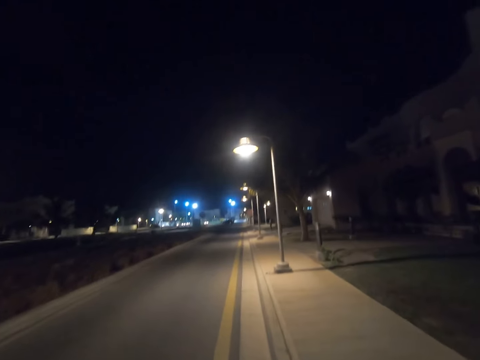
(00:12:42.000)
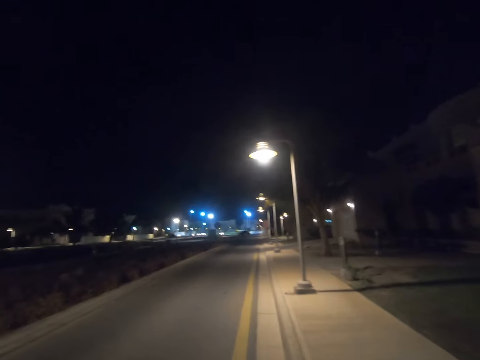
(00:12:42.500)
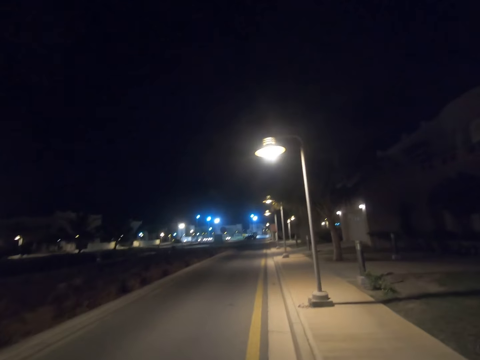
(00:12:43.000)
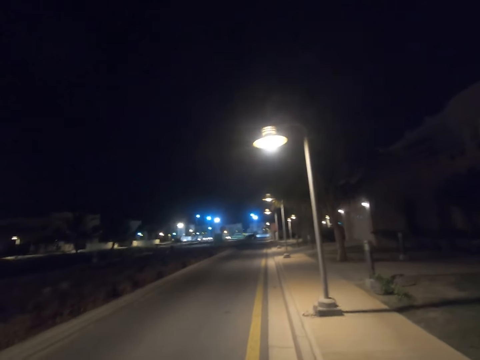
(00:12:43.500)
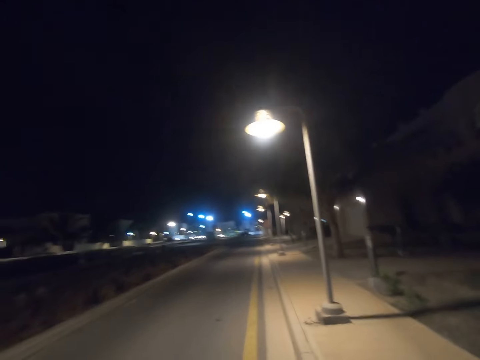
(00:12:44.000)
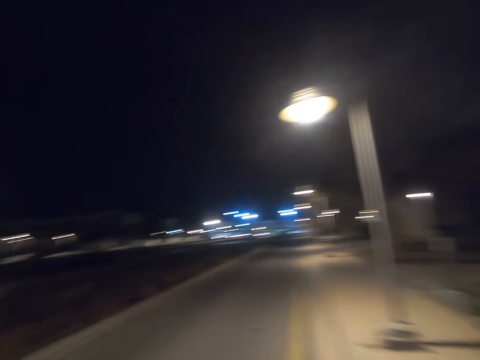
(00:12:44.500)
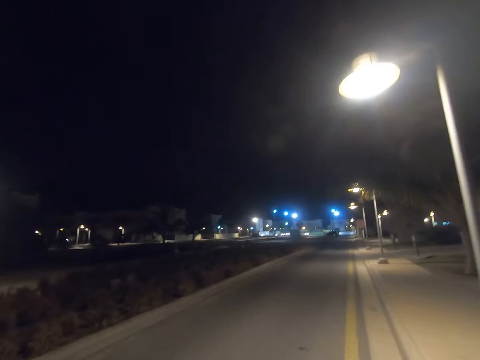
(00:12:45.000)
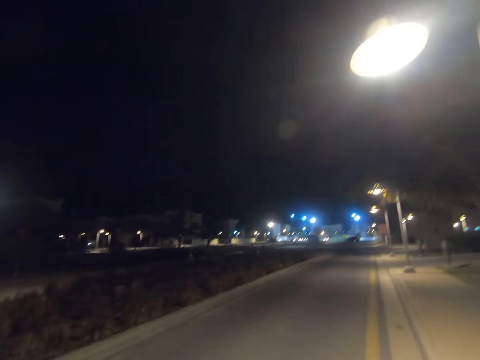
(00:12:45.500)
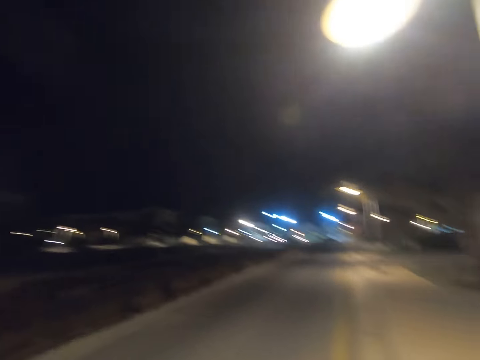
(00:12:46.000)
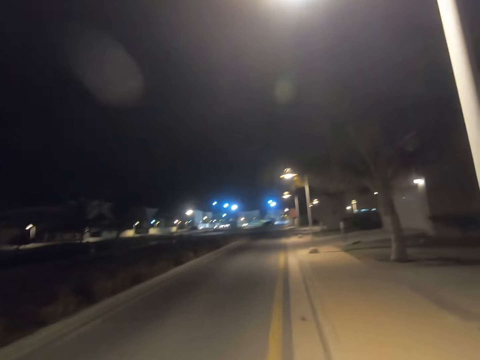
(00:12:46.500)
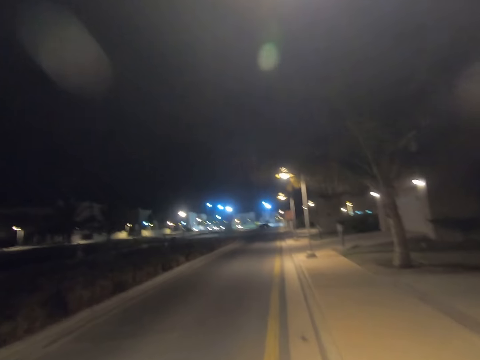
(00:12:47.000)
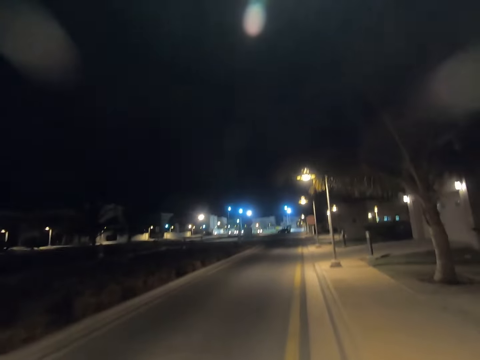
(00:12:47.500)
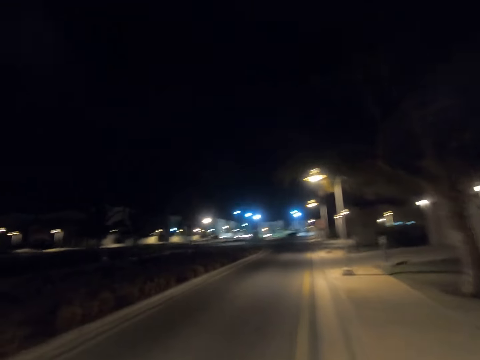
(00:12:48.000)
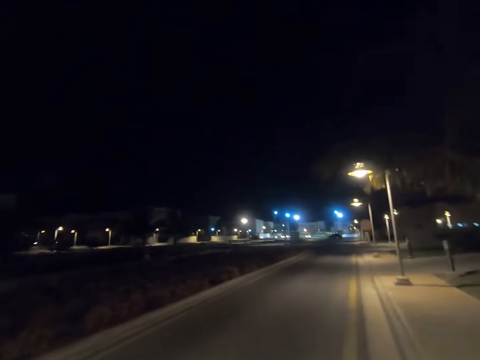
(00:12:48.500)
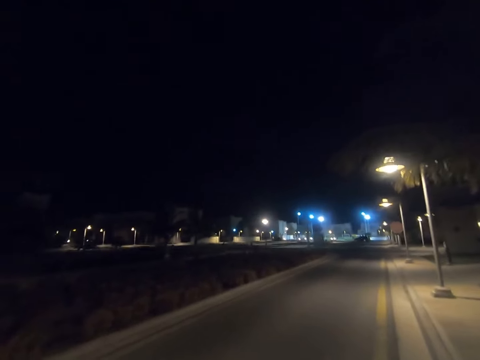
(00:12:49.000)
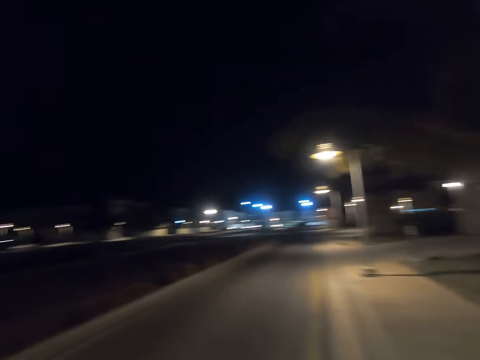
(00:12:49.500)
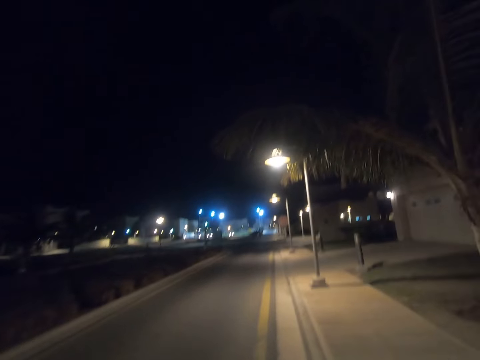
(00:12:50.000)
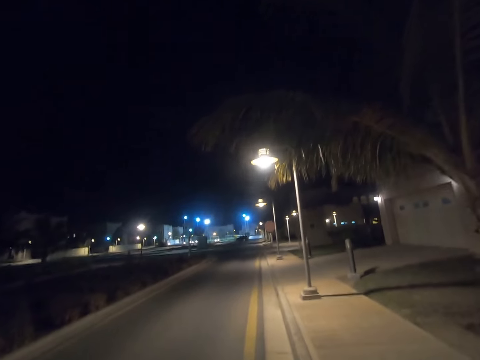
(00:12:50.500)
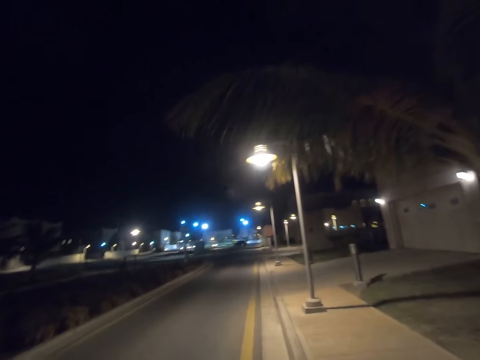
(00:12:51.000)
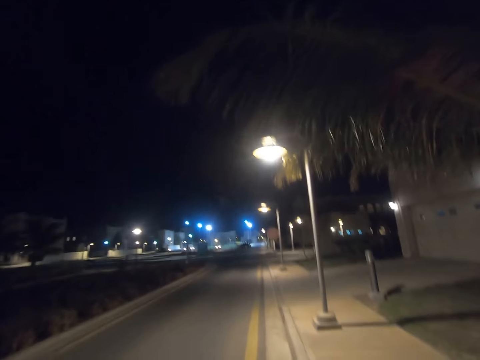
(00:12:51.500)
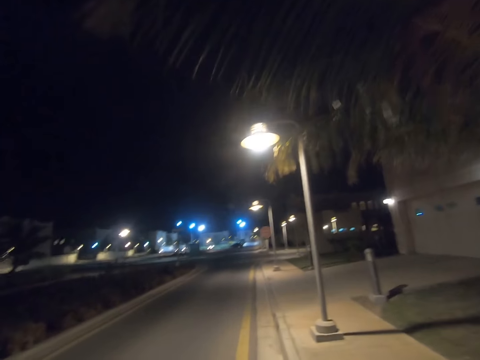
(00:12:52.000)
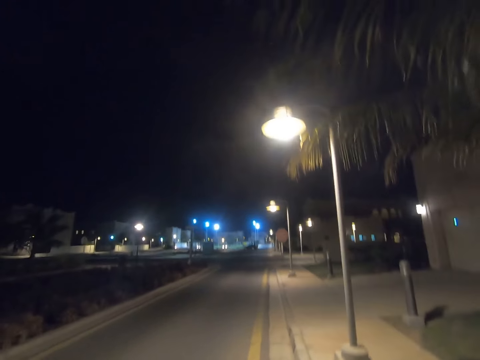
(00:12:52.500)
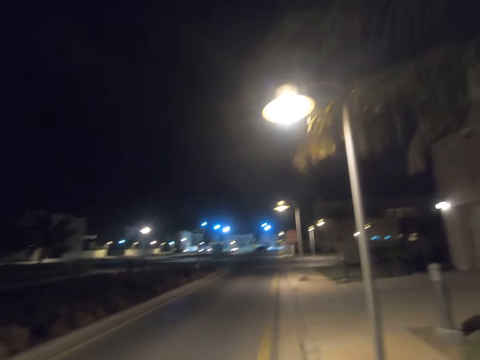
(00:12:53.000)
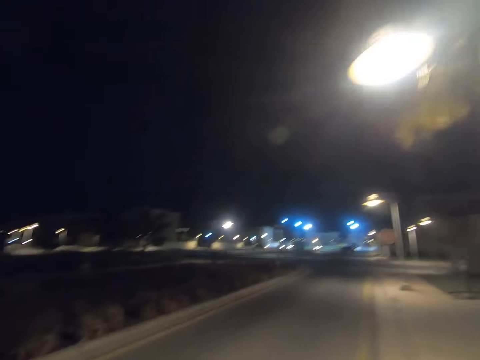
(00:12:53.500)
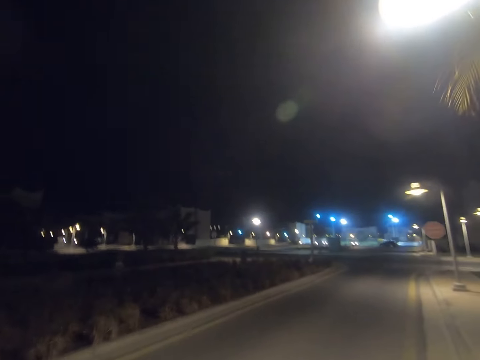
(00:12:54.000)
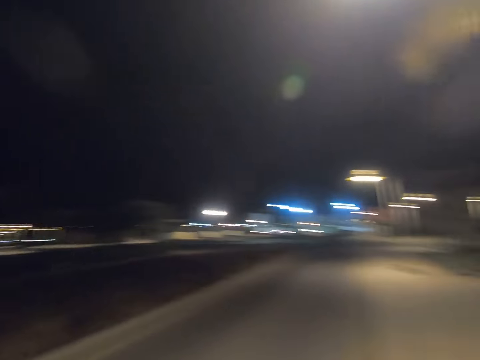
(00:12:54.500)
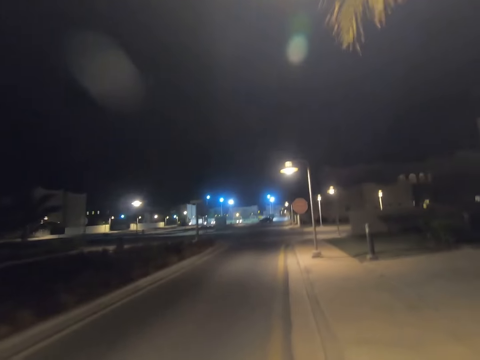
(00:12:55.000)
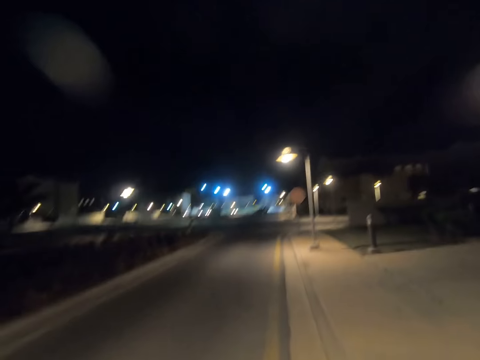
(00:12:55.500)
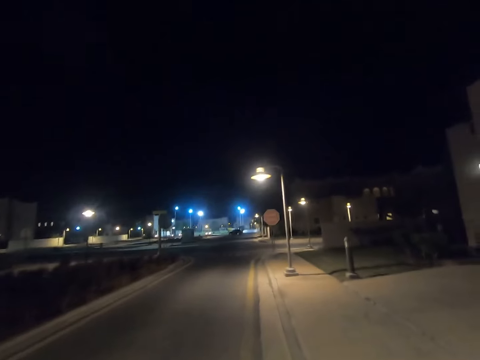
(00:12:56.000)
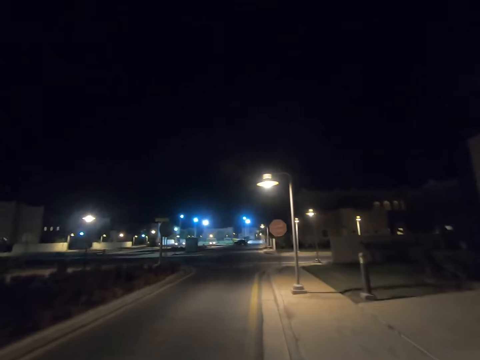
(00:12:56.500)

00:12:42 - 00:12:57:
The camera wearer walks past a street light pole. They walk past a tree. They walk past a street light pole.

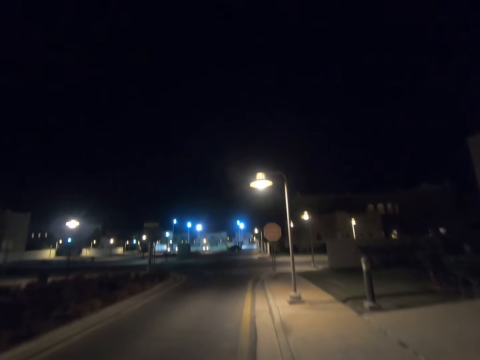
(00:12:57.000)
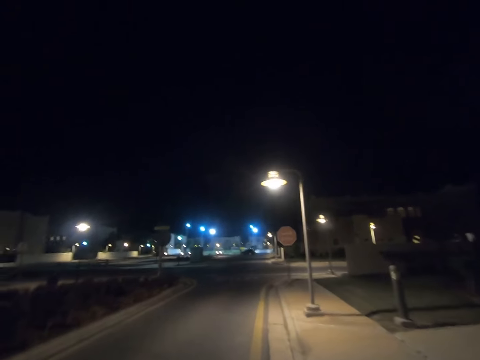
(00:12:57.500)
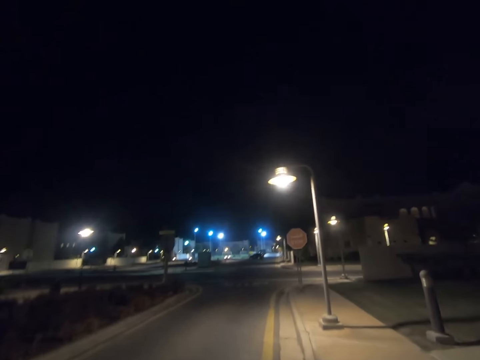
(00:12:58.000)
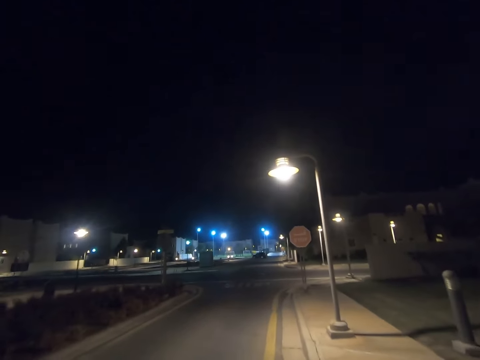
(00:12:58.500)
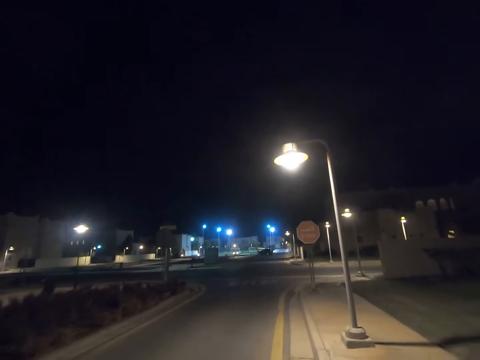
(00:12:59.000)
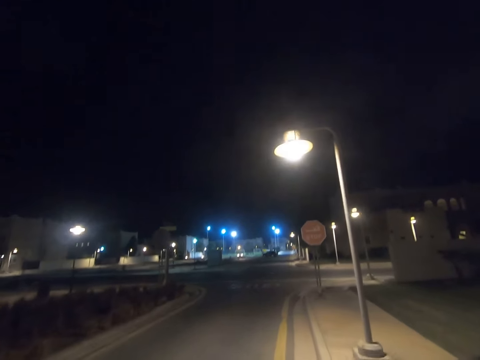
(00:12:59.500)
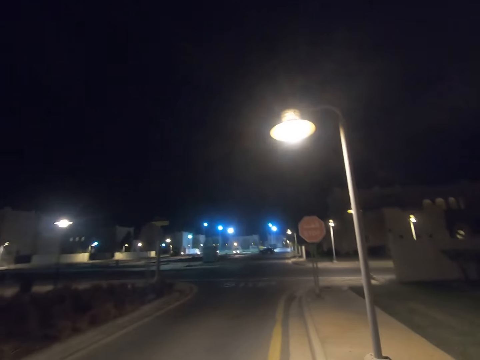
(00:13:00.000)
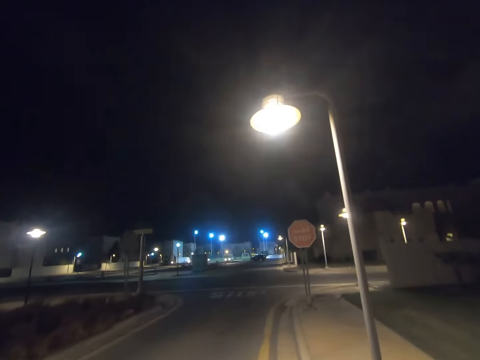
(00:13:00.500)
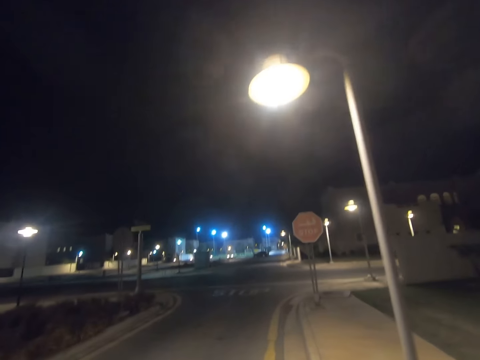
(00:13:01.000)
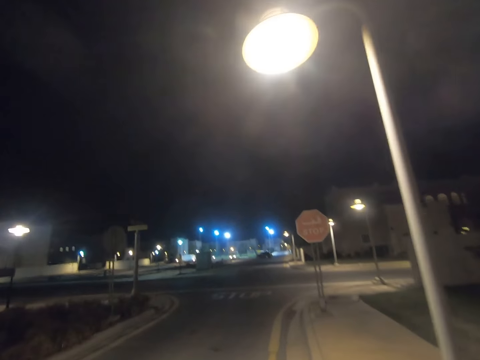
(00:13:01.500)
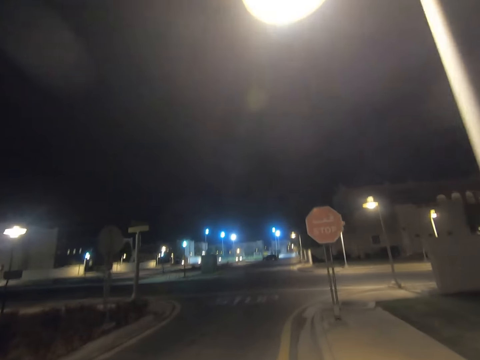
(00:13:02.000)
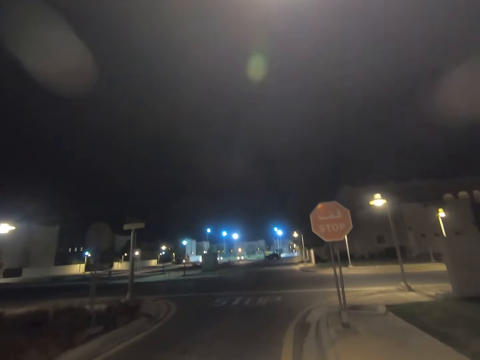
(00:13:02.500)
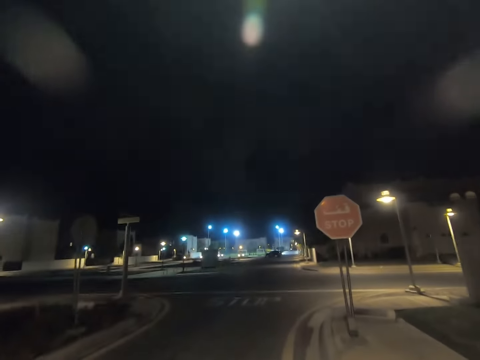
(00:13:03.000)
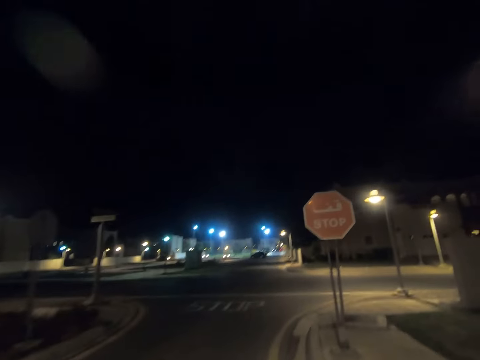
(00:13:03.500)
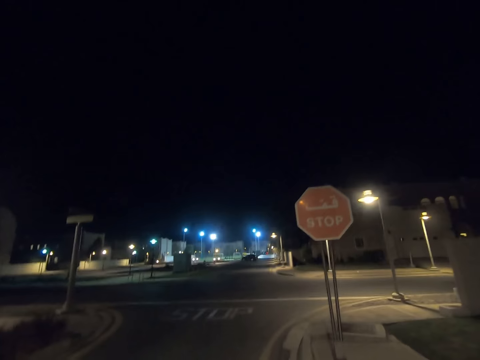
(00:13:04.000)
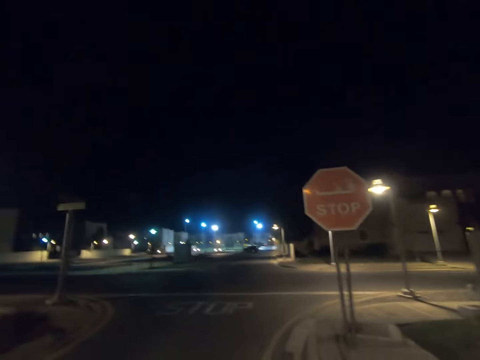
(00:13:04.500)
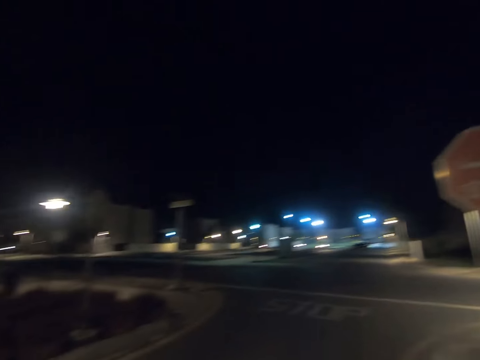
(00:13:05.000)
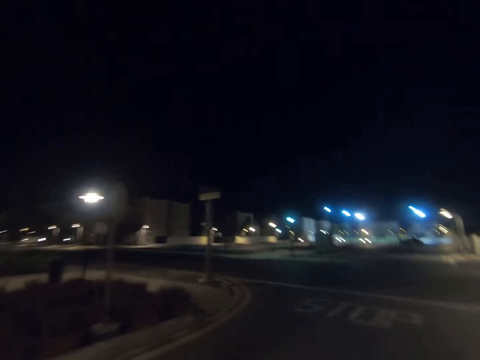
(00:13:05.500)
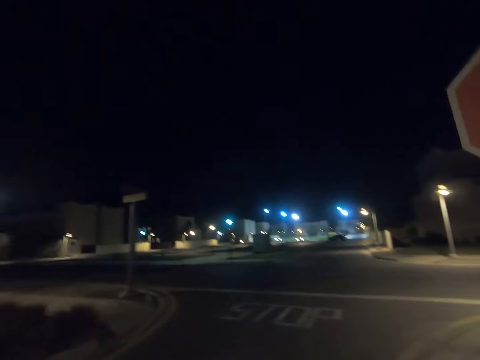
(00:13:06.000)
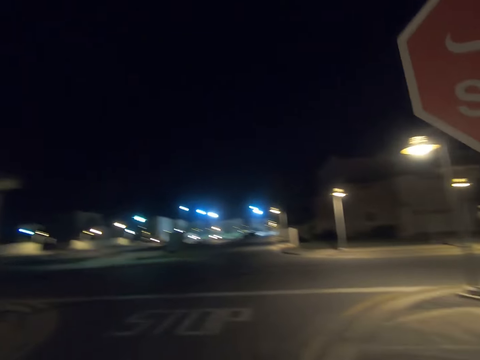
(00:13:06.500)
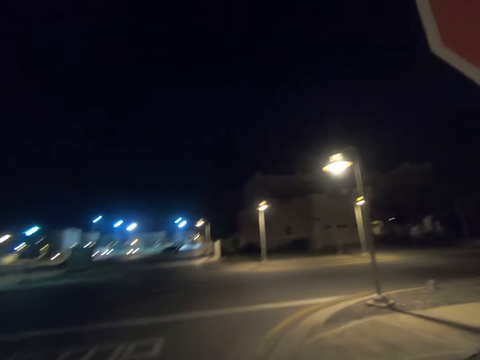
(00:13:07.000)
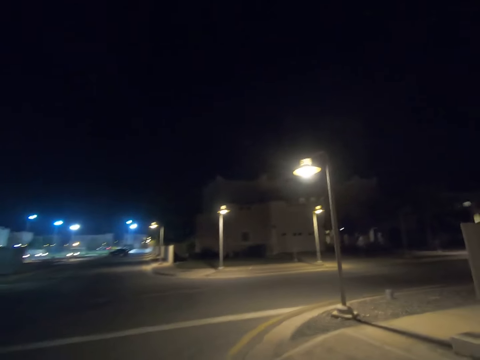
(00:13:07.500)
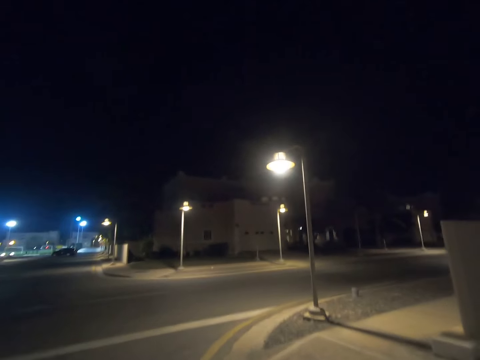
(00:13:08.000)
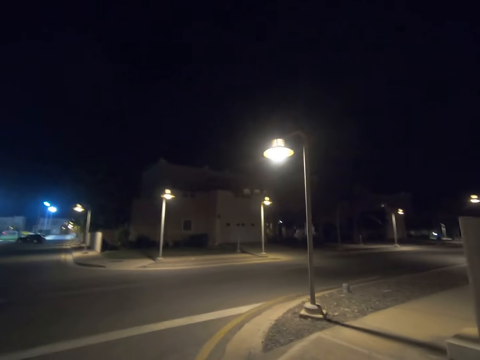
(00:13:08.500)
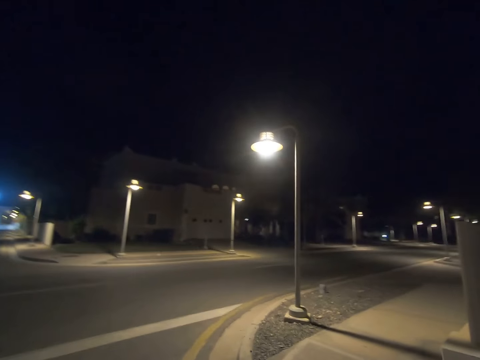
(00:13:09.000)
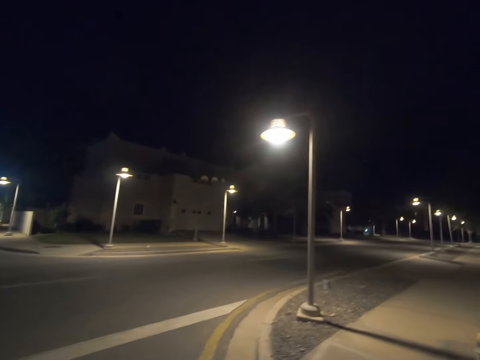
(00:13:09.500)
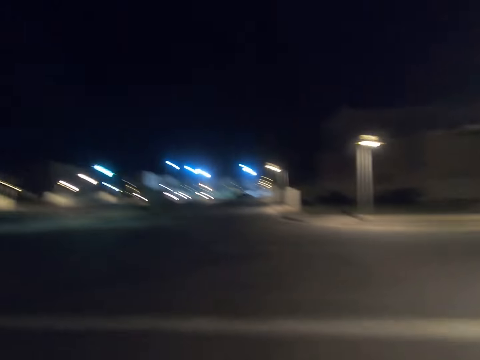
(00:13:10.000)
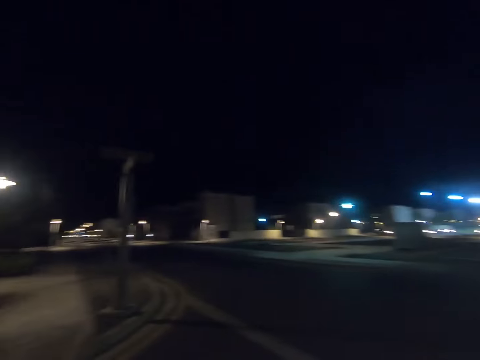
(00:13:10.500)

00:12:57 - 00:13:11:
The camera wearer walks past a street light. He walks past a street light pole. He walks past a sign board. He looks to his right.
